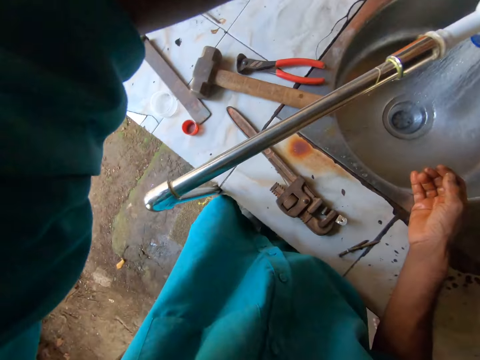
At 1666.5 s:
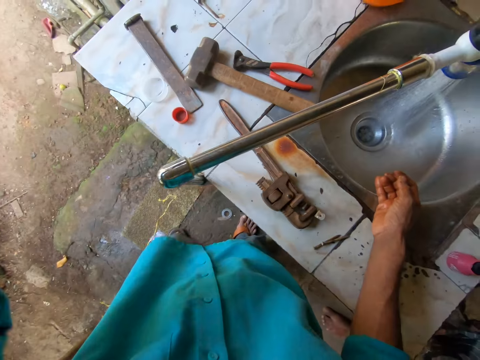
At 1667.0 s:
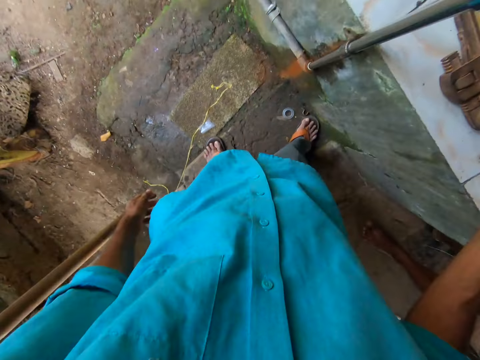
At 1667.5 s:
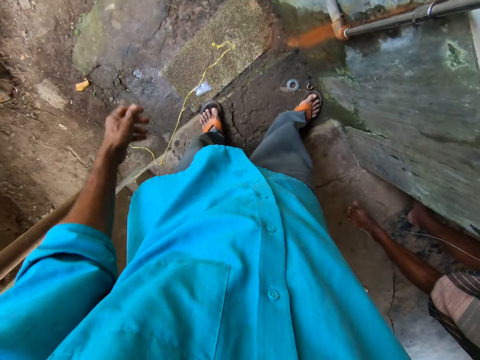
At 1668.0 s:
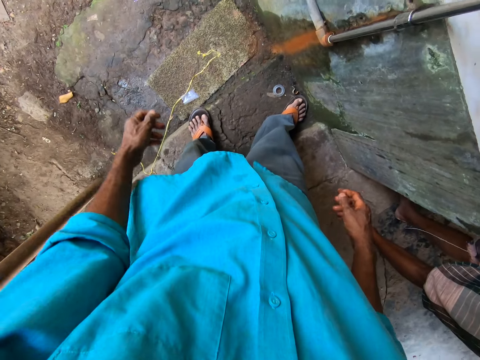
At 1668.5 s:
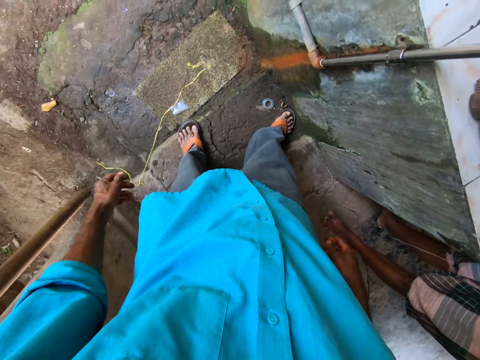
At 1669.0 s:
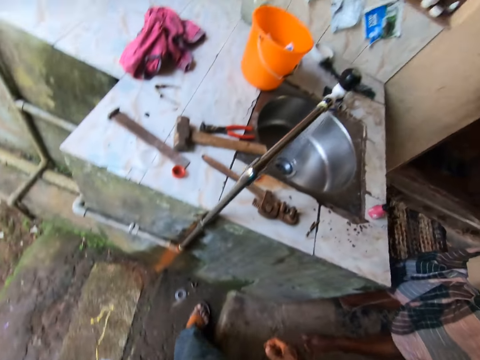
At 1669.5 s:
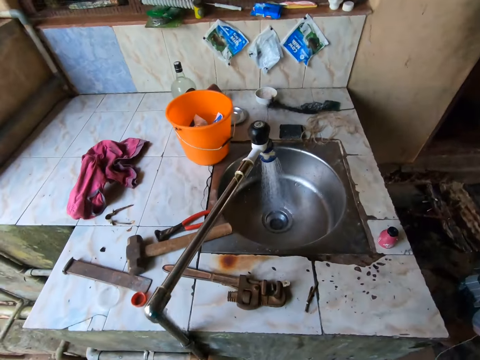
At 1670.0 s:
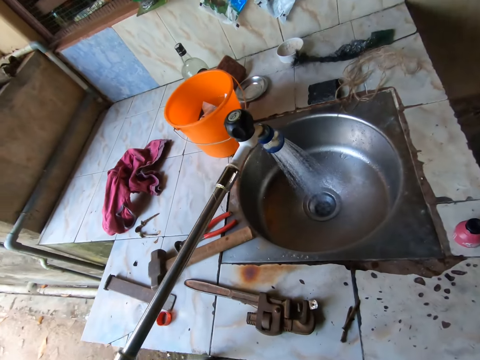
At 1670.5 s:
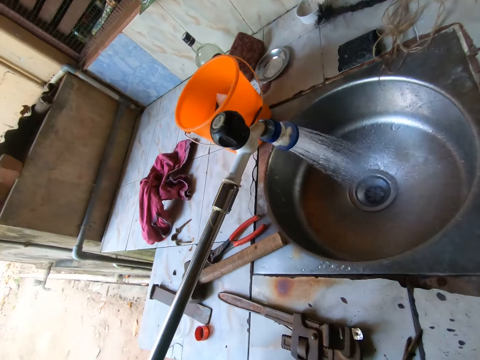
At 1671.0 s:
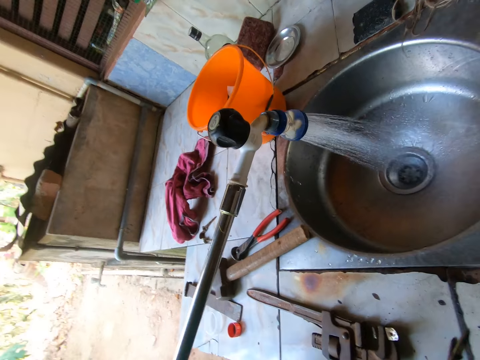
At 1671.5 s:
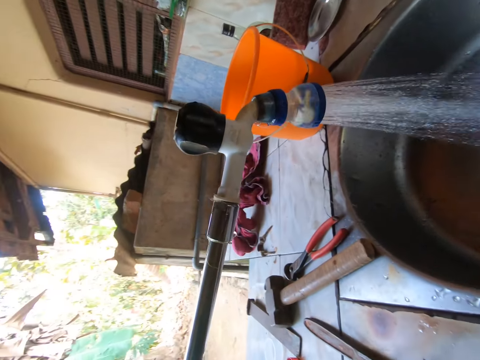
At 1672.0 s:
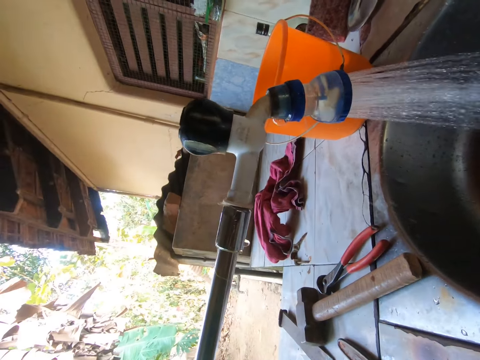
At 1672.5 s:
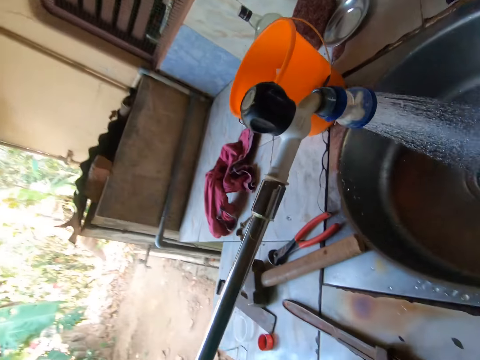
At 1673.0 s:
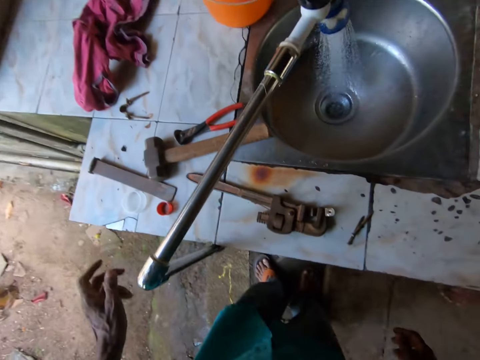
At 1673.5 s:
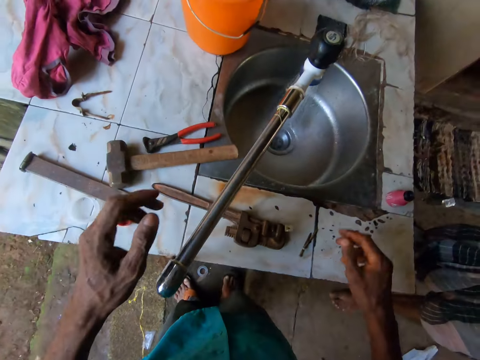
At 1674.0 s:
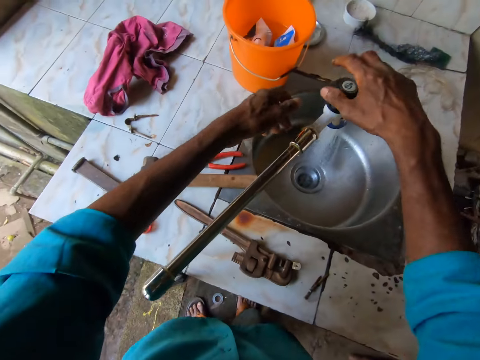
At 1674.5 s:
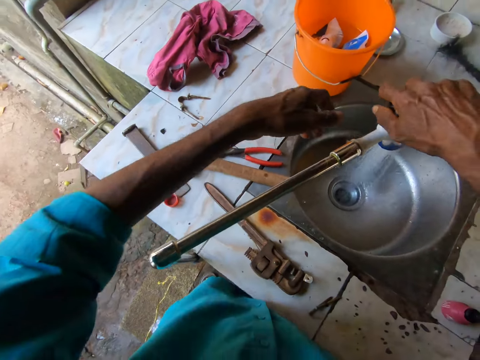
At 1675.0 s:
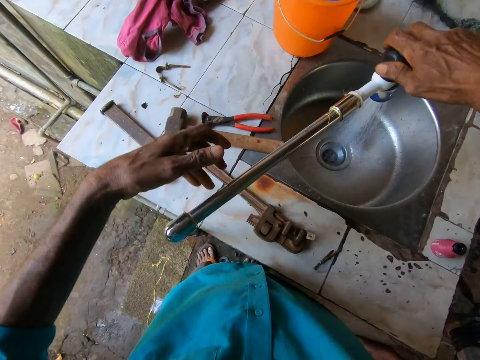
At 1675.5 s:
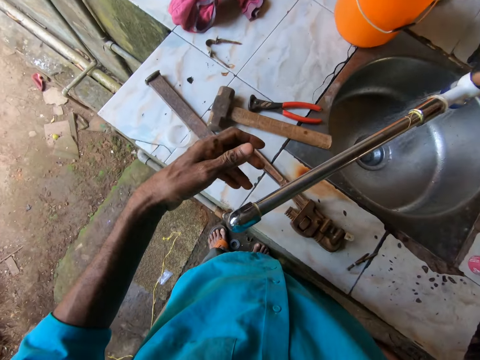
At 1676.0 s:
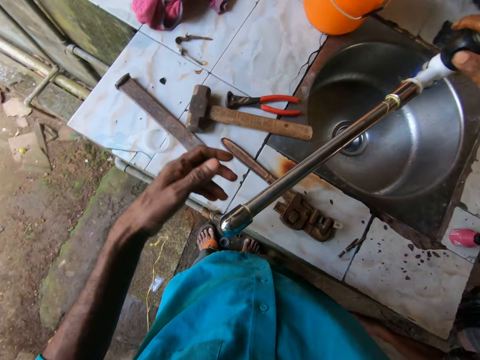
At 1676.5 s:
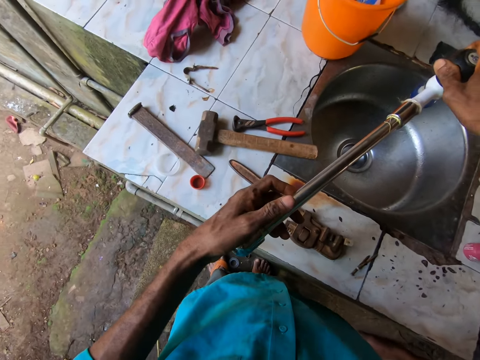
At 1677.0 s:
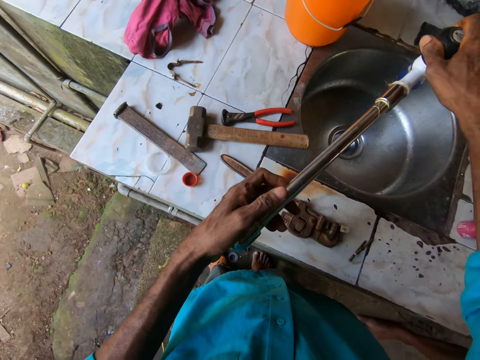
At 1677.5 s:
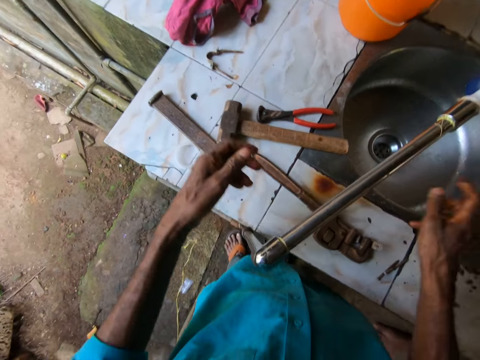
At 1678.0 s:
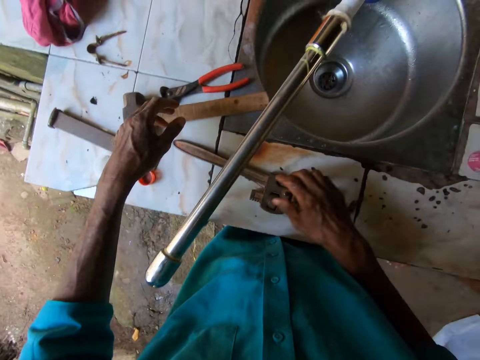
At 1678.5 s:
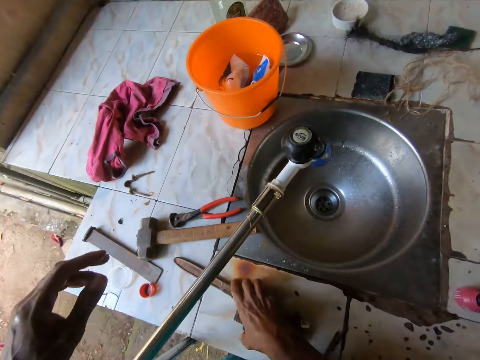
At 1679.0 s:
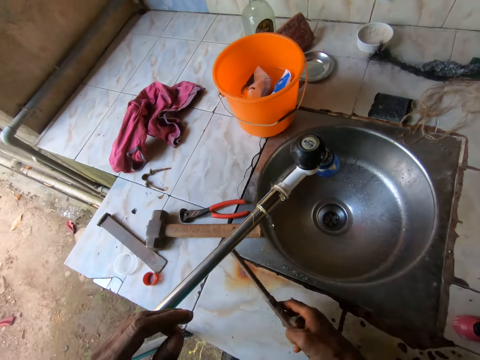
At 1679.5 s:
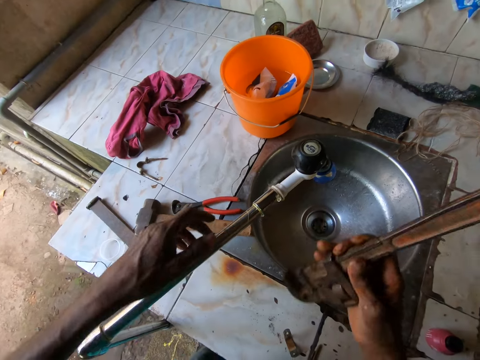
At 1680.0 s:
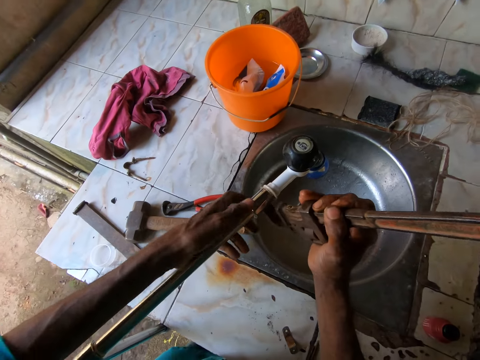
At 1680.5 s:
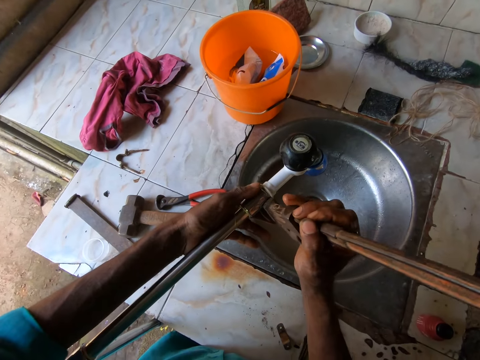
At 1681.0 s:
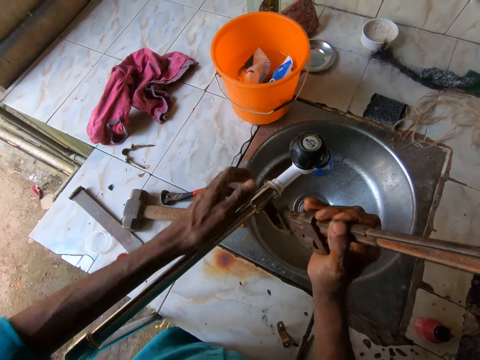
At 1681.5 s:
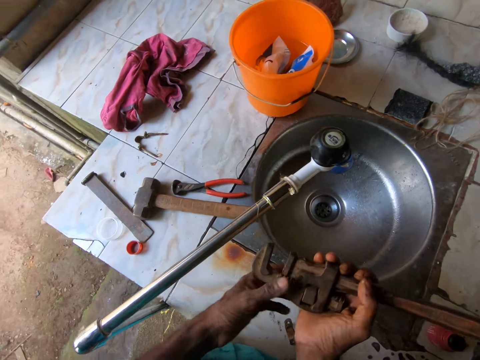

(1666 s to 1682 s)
The camera wearer looks down and looks at the tap. He turns the handle of the faucet with his right hand. He closes the tap. He touches the faucet pipe with his left hand. He picks up a pipe wrench from the sink top with his right hand. He holds the faucet with his left hand.

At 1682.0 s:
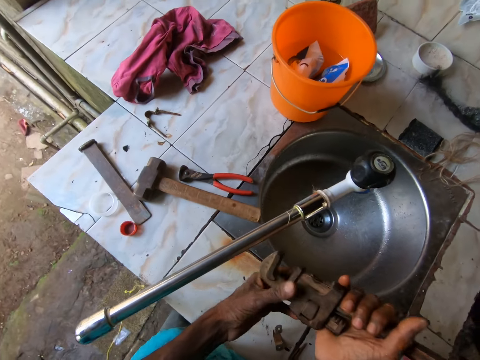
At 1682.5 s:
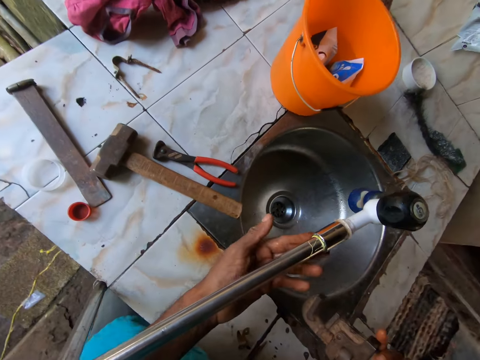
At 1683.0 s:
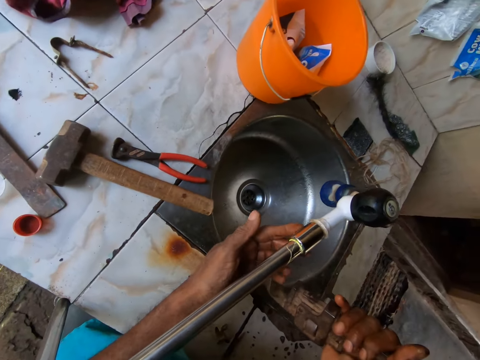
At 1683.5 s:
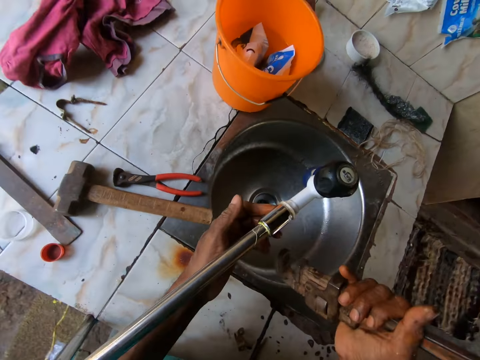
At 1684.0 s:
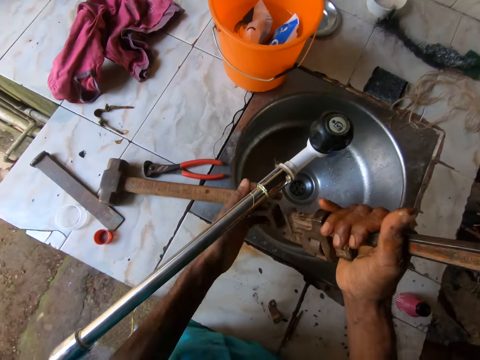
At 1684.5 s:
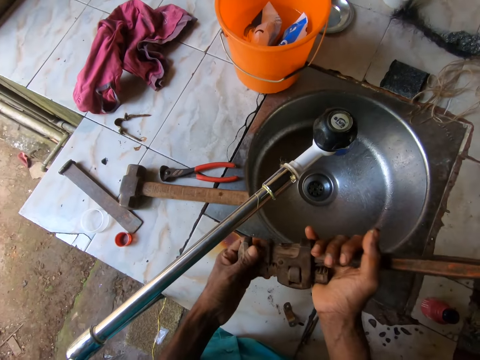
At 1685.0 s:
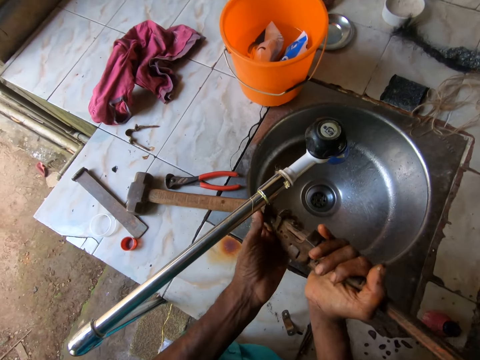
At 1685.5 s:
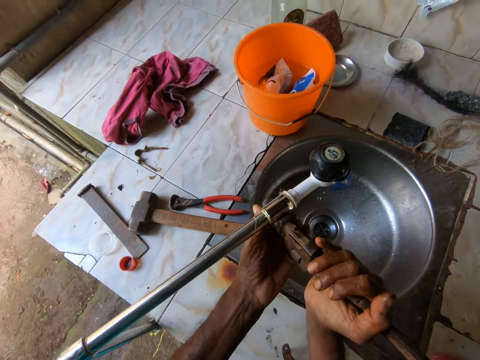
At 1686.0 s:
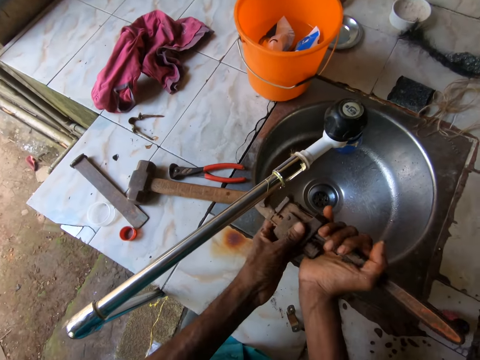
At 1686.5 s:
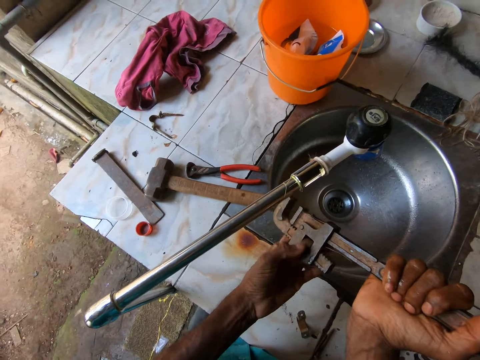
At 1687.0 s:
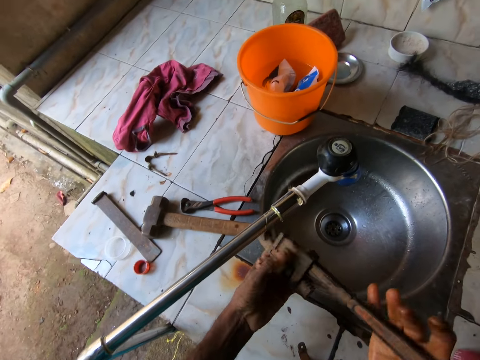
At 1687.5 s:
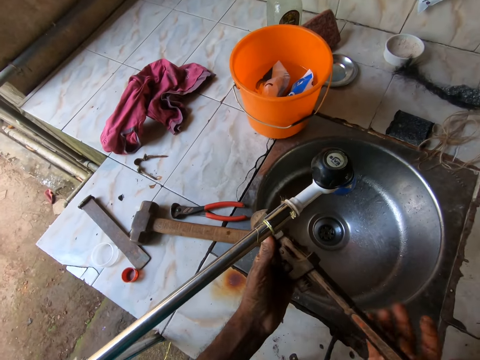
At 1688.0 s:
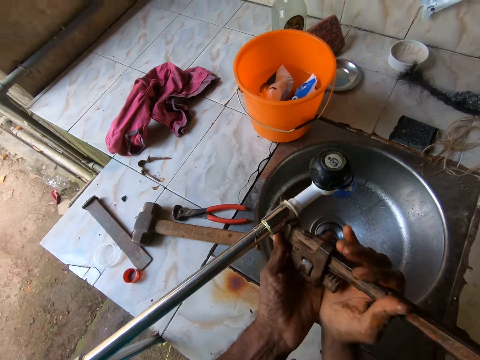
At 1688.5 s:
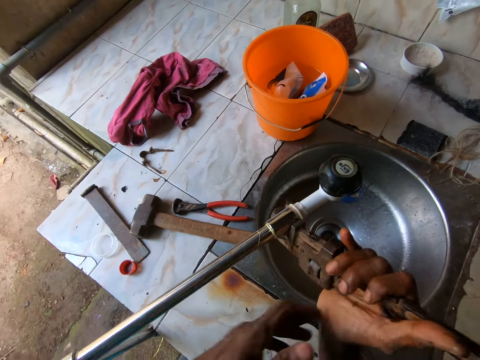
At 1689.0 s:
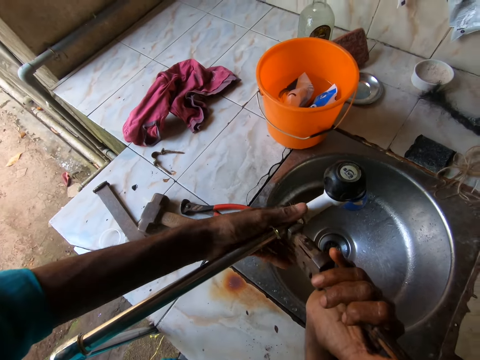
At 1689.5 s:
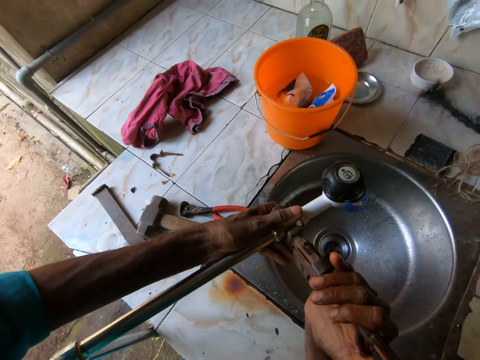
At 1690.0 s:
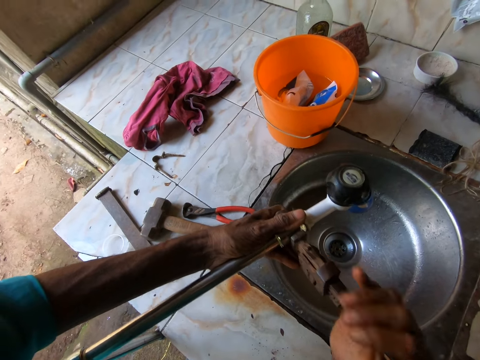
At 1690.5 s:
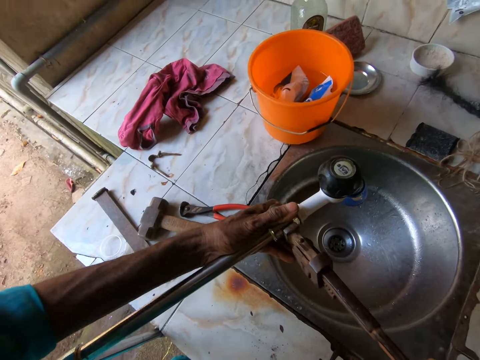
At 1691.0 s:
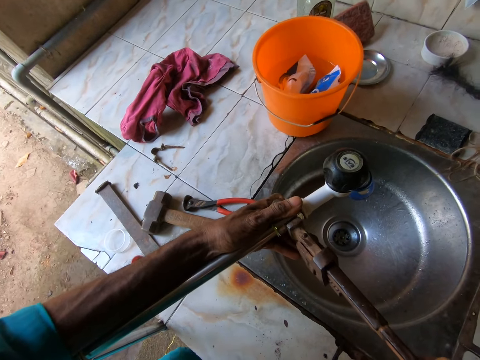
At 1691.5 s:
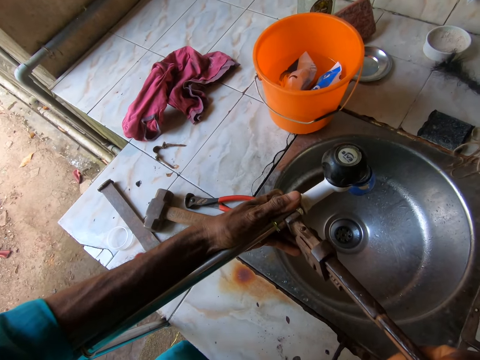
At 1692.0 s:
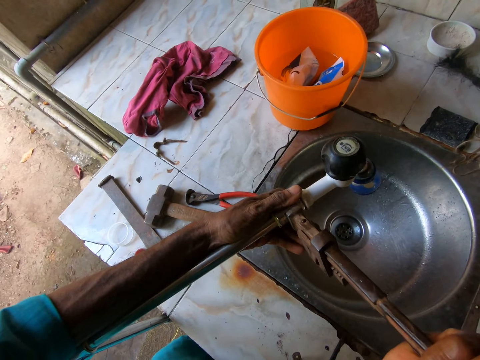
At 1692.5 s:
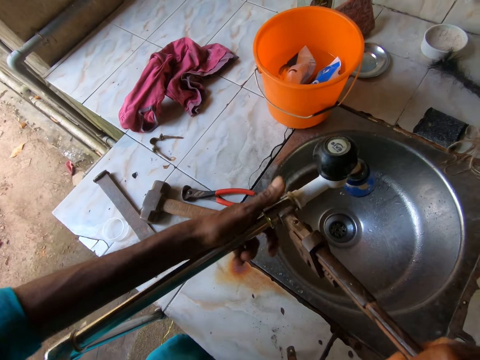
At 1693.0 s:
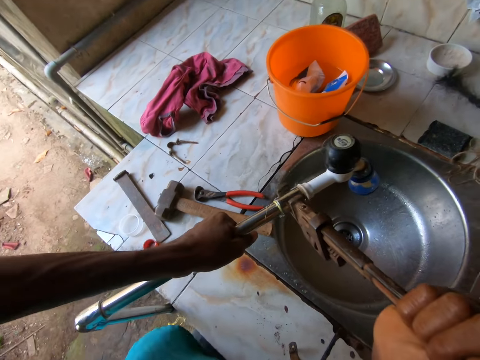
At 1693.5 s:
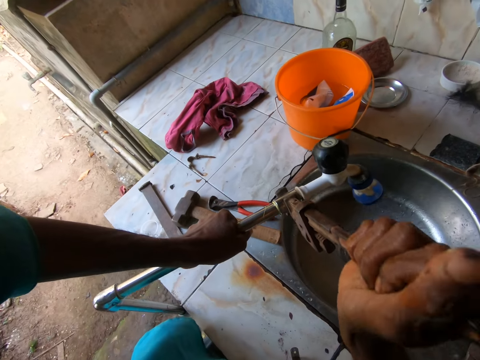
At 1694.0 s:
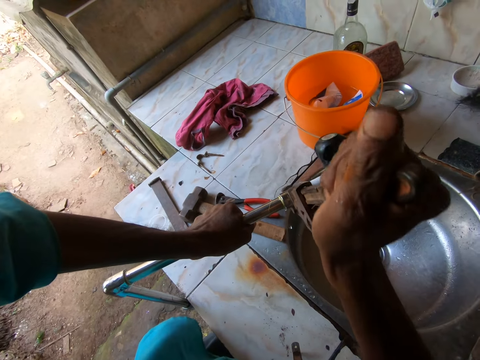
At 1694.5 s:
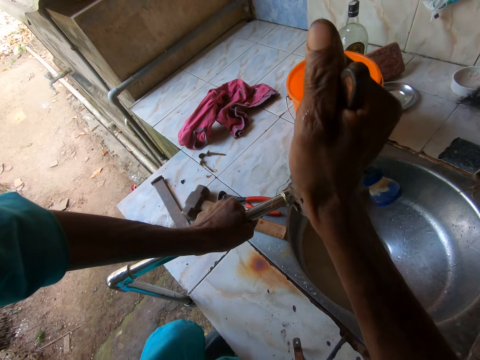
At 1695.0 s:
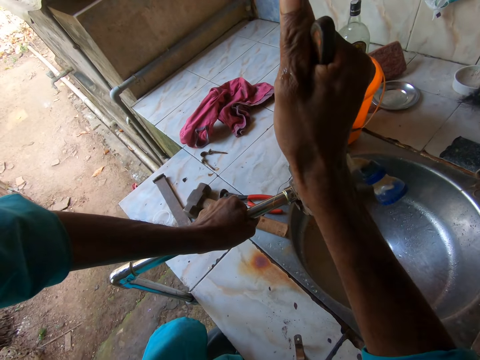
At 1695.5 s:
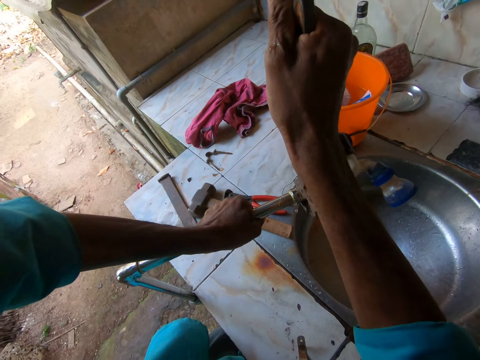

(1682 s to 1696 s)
The camera wearer holds the pipe. He adjusts the pipe wrench with his left hand. He grips the faucet pipe with the pipe wrench. He holds the pipe wrench with his right hand. He adjusts the pipe wrench with his left hand. He grips the faucet pipe with the pipe wrench. He touches the faucet pipe with his left hand. He tightens the faucet pipe with the pipe wrench in his right hand.
